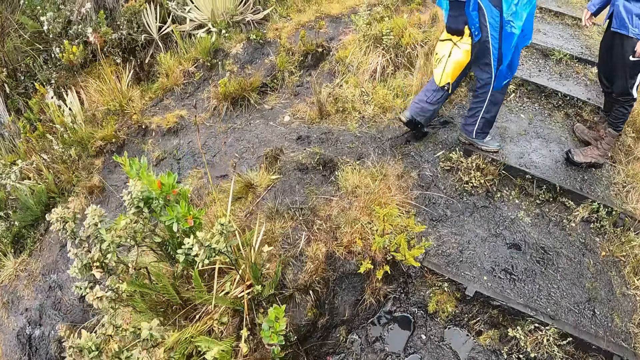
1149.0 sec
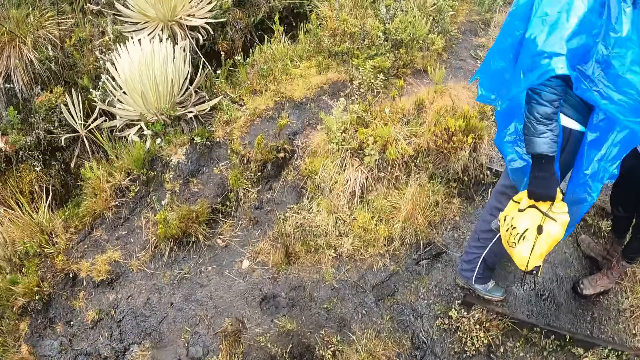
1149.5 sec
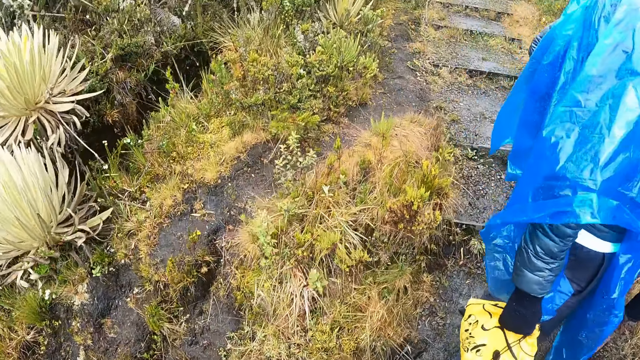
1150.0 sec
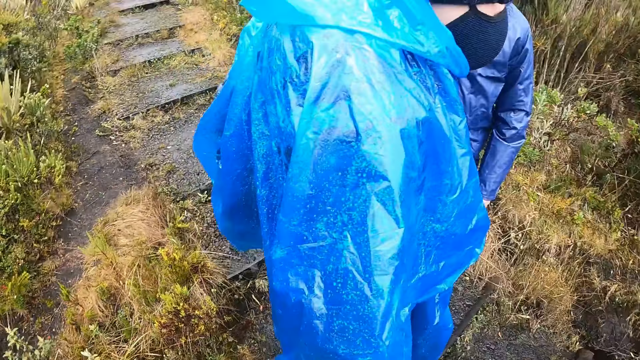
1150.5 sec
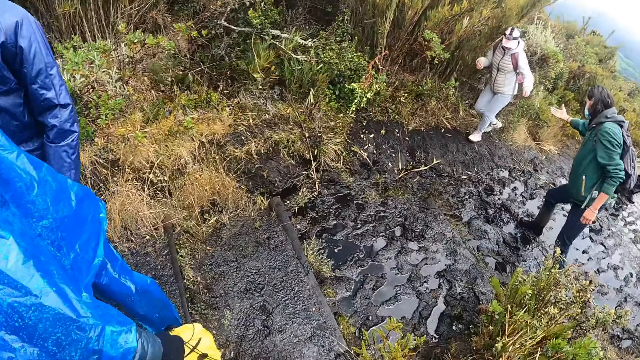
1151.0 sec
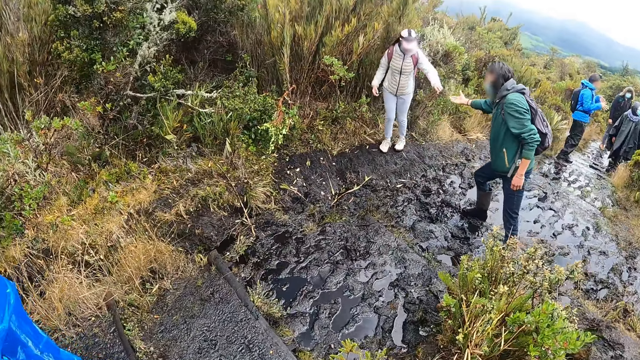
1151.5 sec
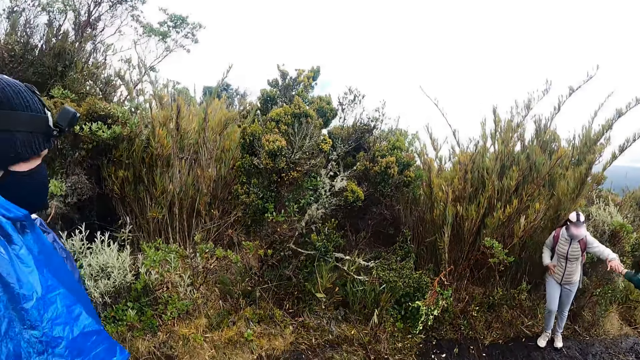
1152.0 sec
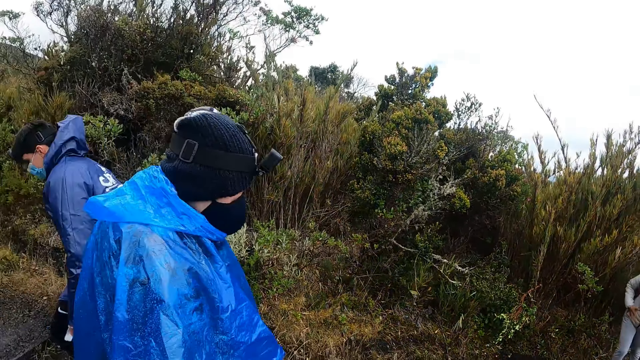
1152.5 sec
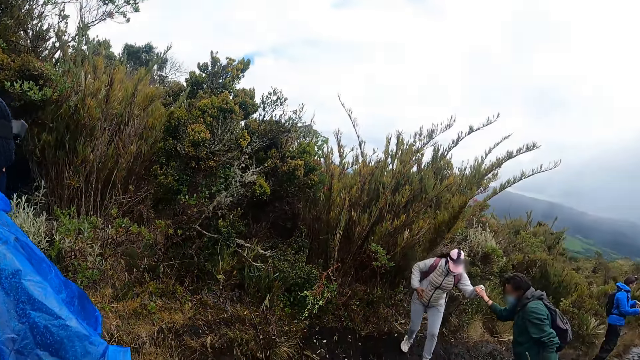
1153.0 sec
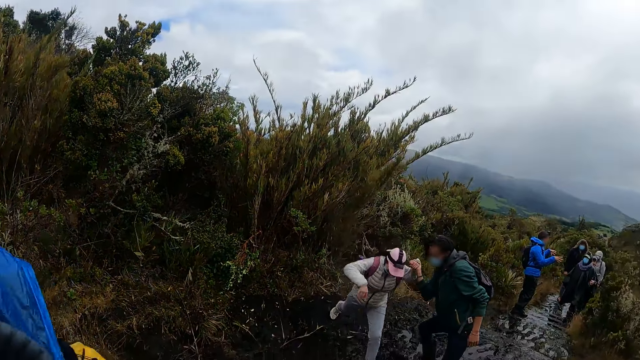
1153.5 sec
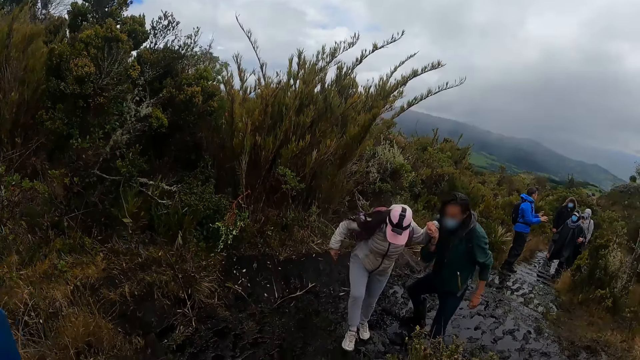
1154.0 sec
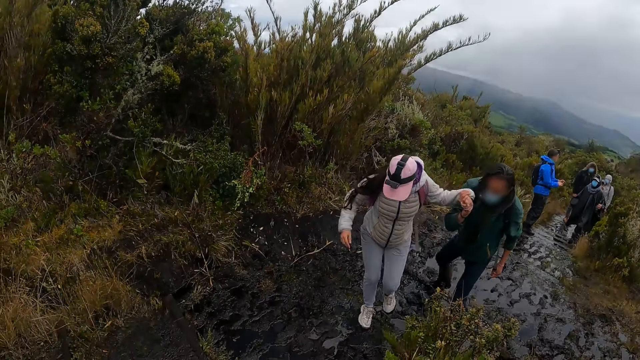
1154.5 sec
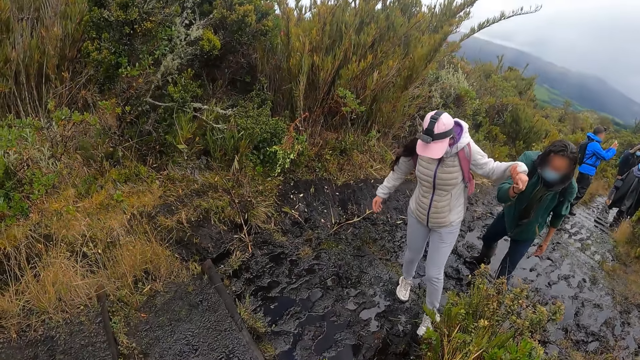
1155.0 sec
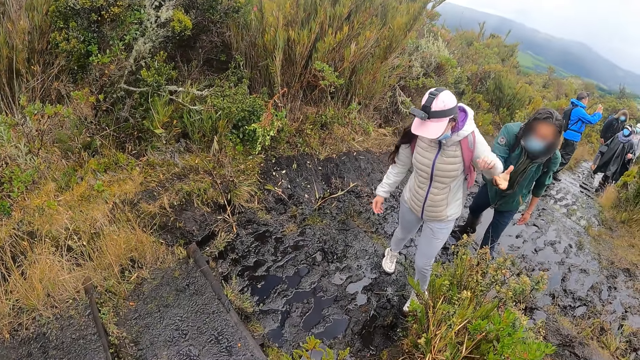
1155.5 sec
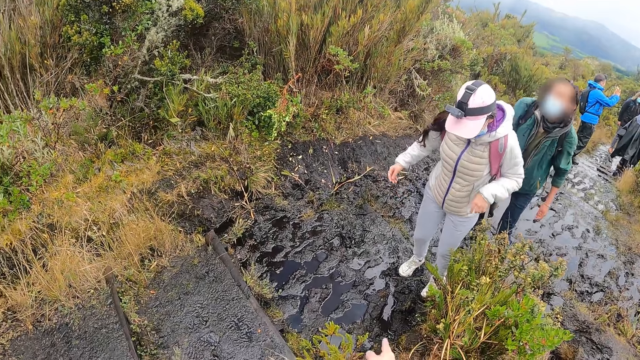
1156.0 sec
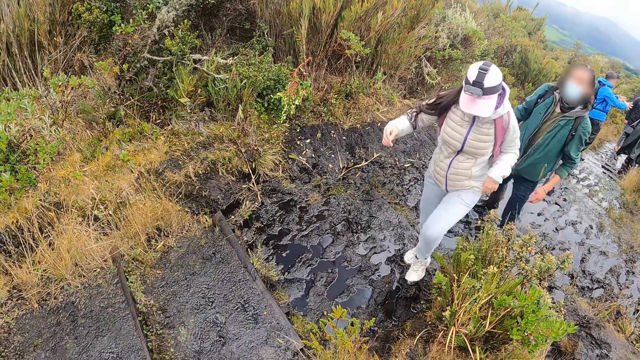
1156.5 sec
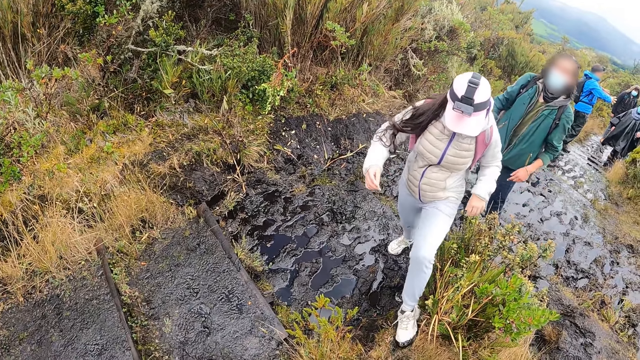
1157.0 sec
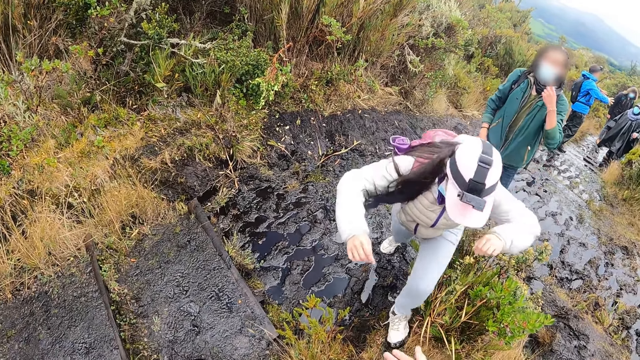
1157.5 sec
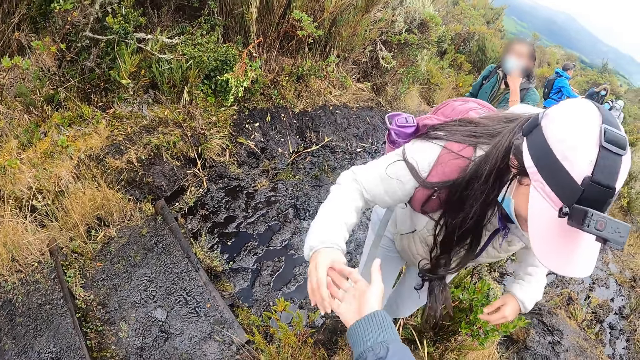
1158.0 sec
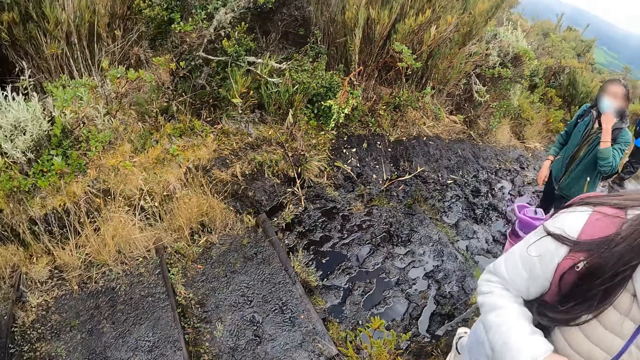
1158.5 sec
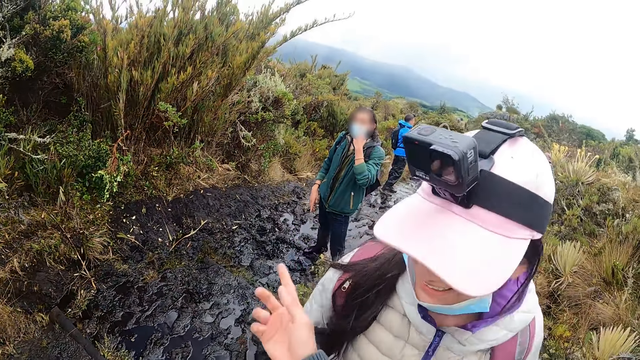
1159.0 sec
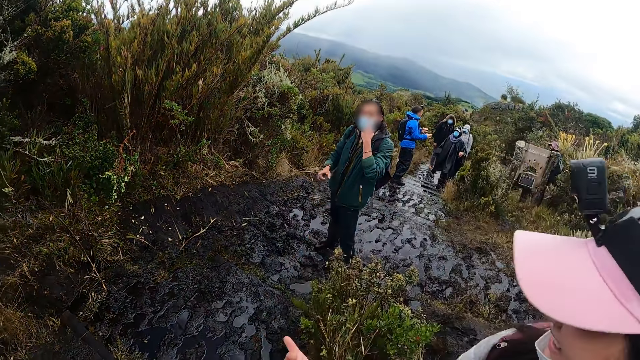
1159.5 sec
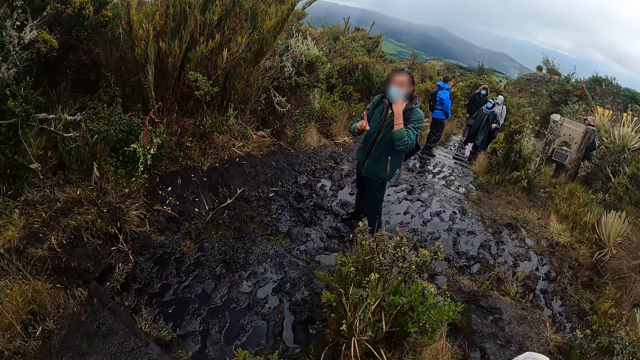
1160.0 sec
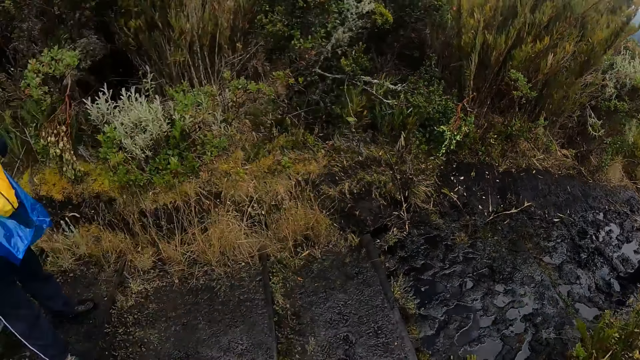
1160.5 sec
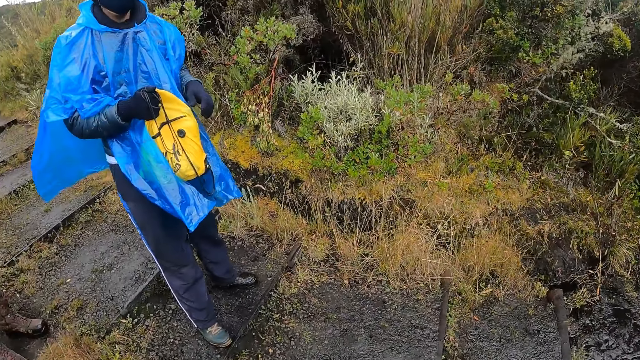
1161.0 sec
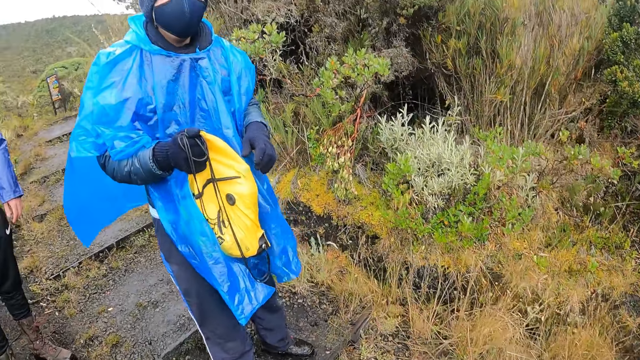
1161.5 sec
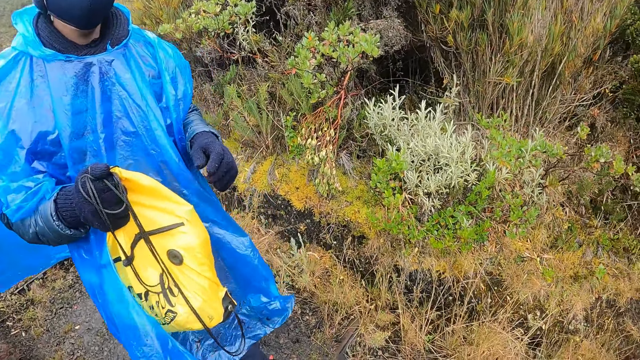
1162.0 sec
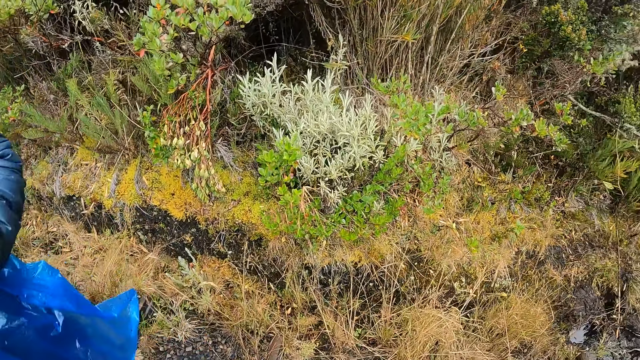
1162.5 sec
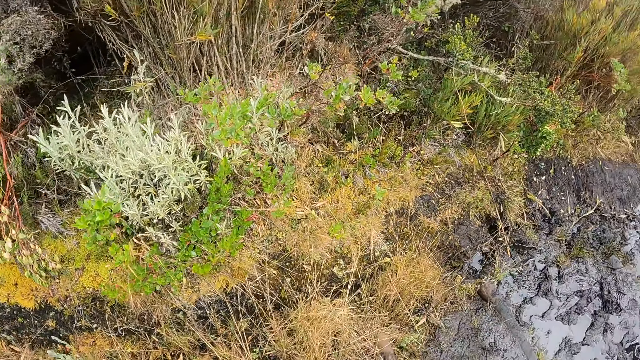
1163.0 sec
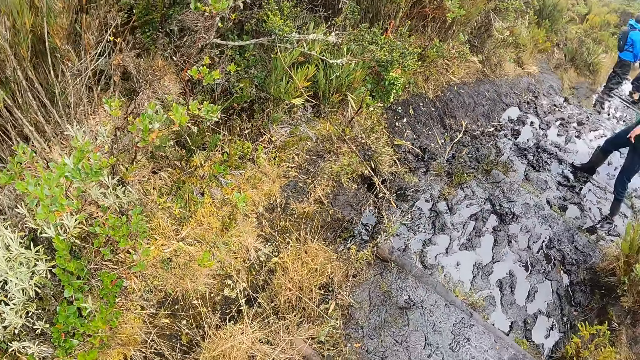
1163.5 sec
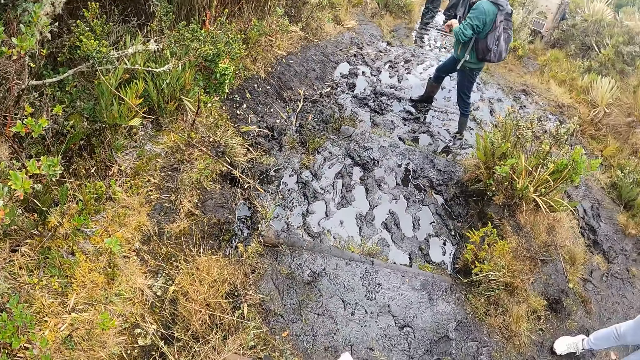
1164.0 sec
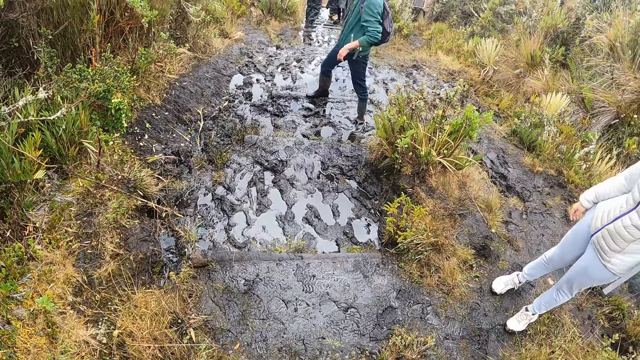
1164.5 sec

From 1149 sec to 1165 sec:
The woman holds a man's right hand with her left hand. The camera wearer holds the woman's right hand with her right hand. She interacts with the man.

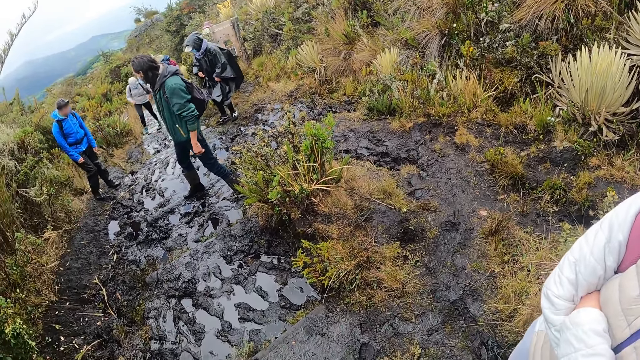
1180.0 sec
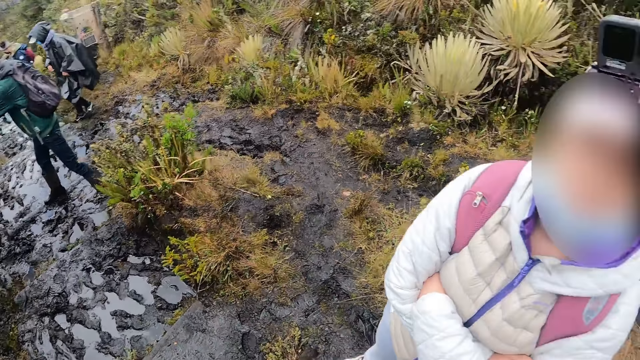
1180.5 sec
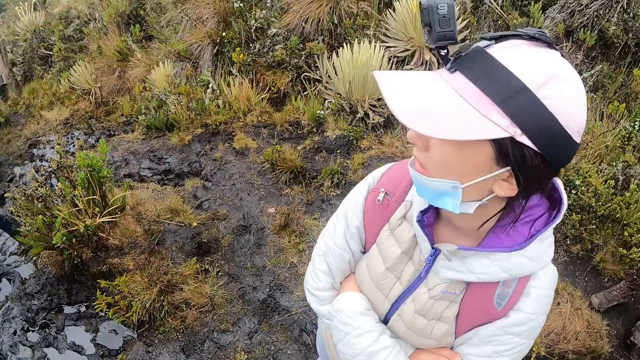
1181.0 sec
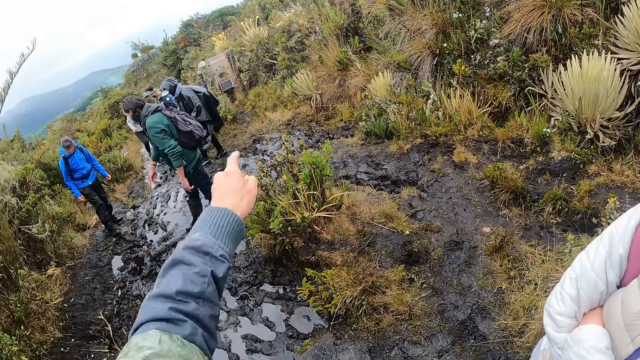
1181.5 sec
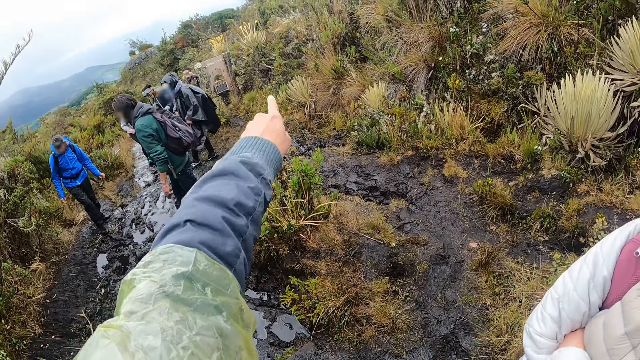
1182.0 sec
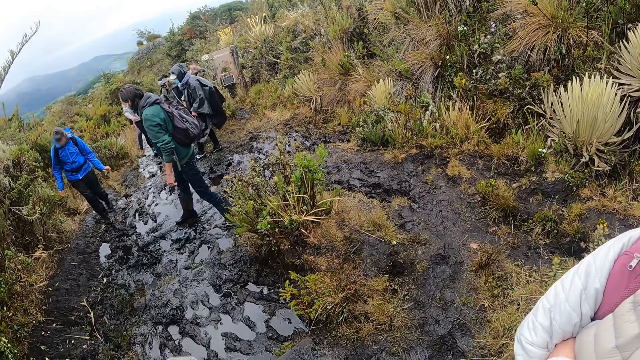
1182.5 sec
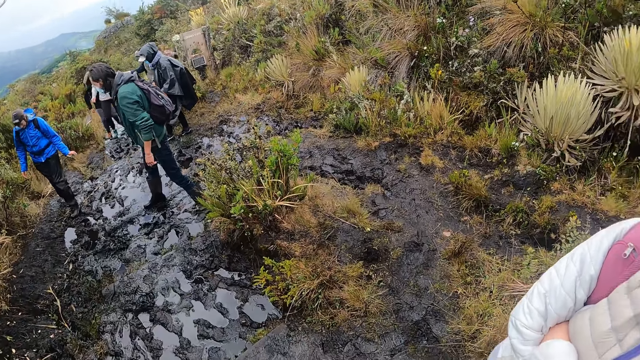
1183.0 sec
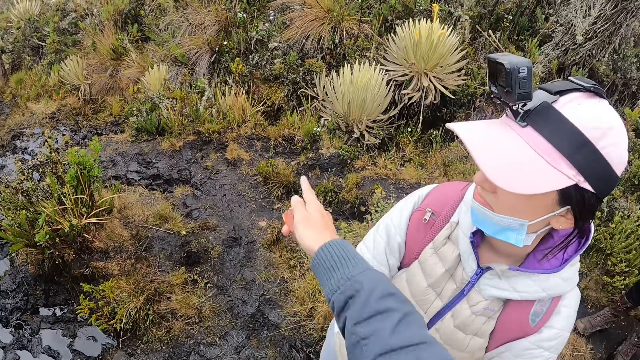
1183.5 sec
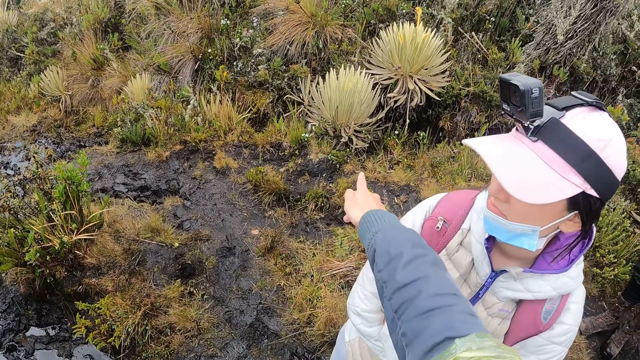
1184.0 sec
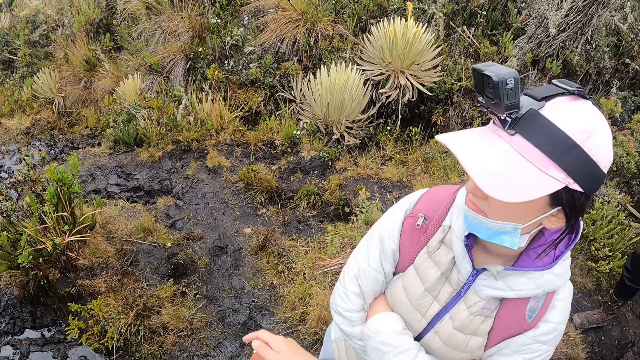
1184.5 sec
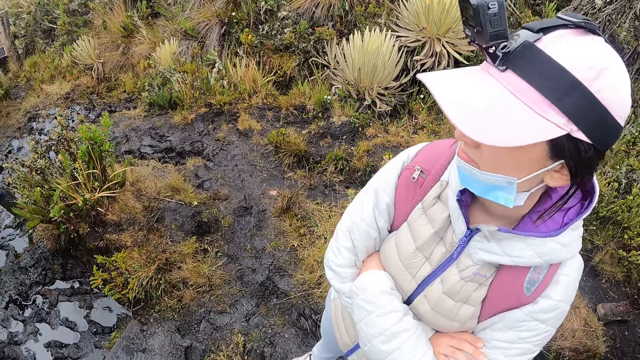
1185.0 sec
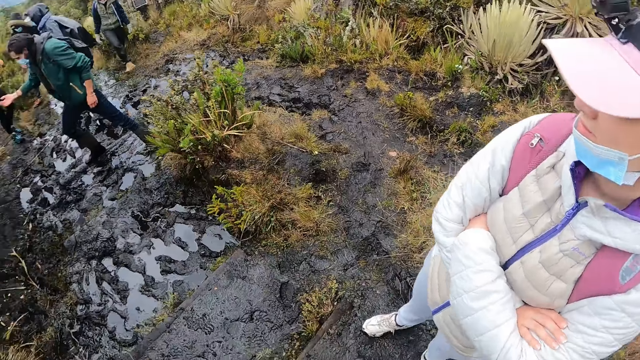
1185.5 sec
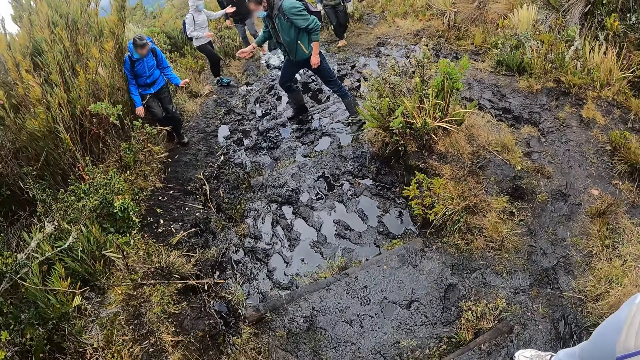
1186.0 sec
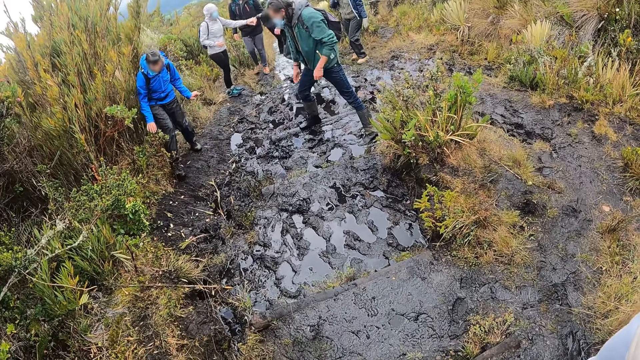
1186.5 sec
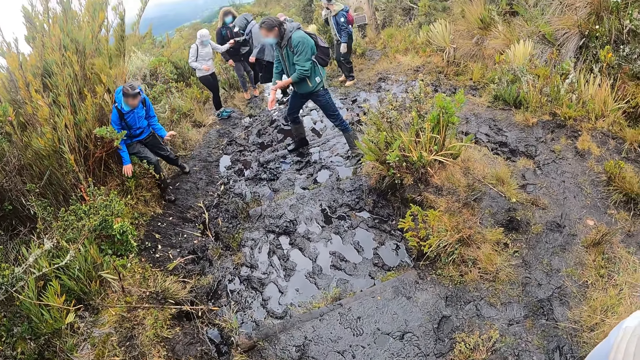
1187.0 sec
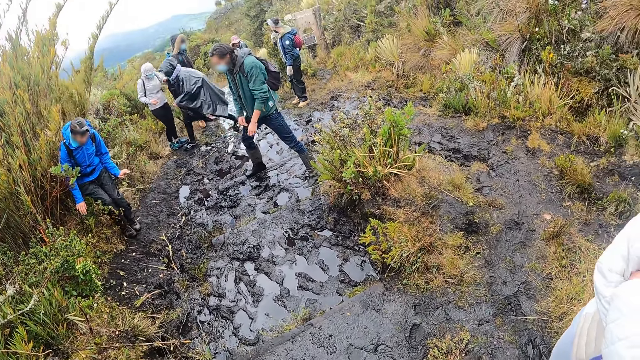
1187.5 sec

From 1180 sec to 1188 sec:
The camera wearer points at the scrubs.
